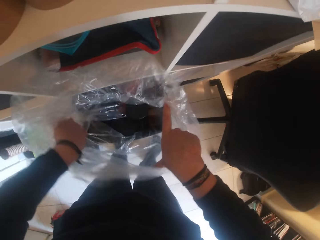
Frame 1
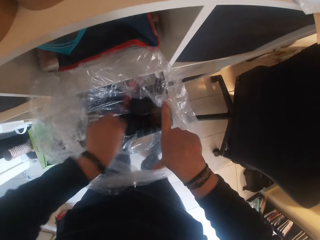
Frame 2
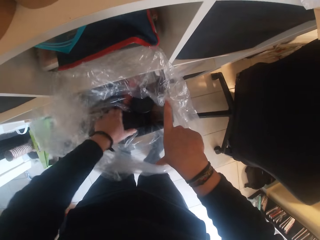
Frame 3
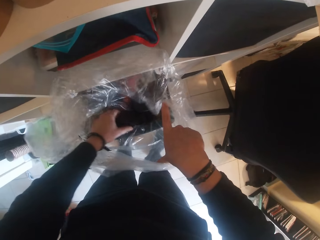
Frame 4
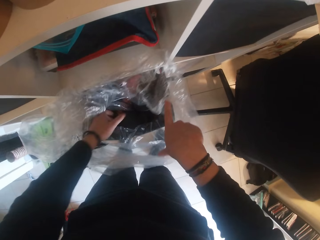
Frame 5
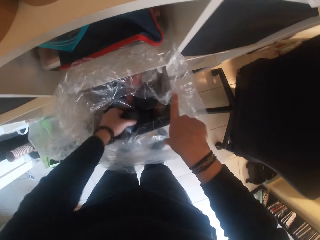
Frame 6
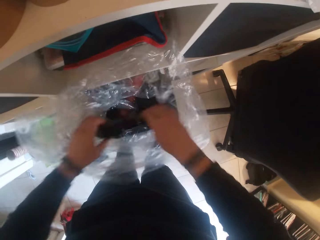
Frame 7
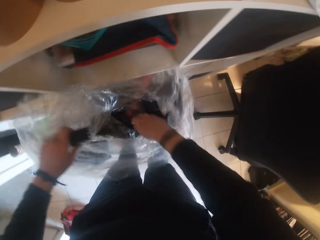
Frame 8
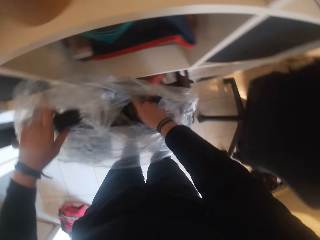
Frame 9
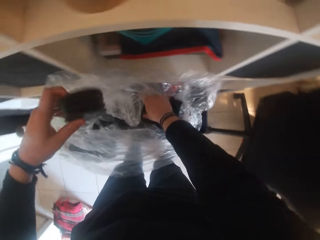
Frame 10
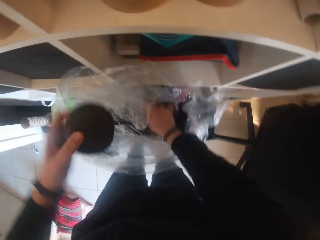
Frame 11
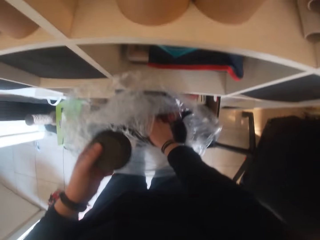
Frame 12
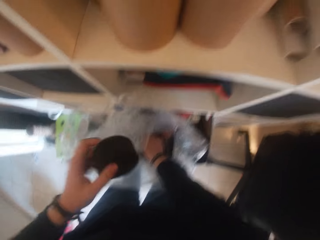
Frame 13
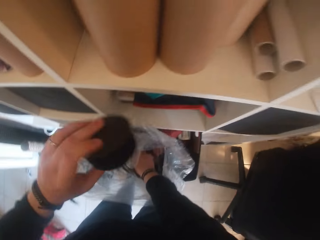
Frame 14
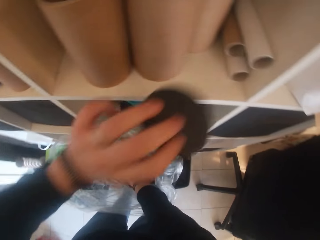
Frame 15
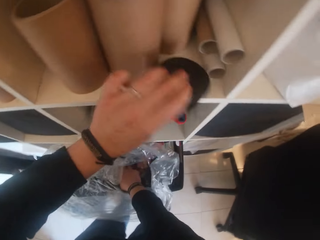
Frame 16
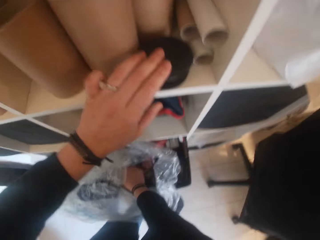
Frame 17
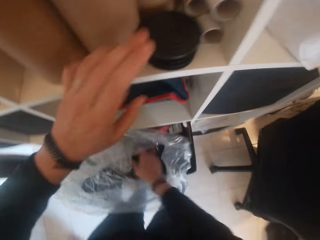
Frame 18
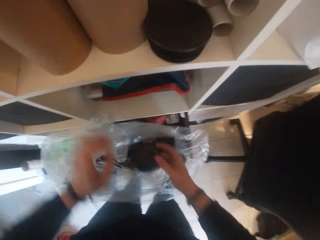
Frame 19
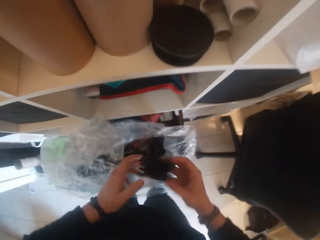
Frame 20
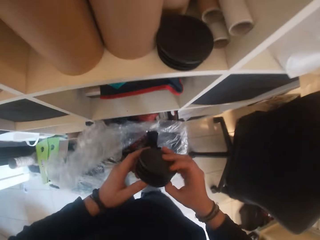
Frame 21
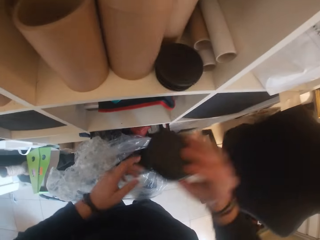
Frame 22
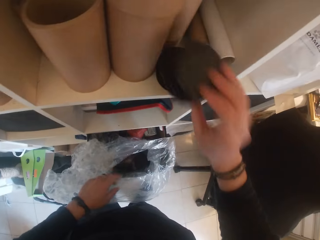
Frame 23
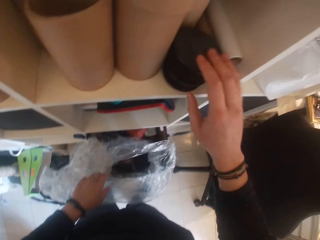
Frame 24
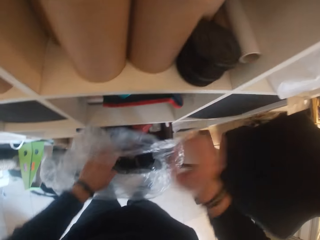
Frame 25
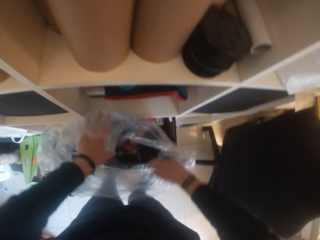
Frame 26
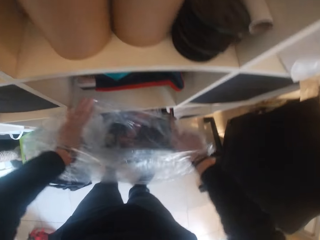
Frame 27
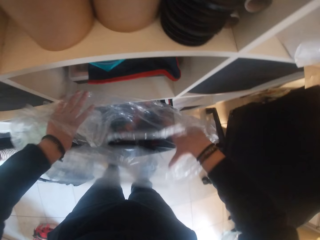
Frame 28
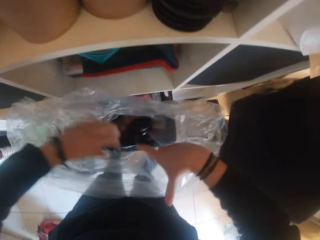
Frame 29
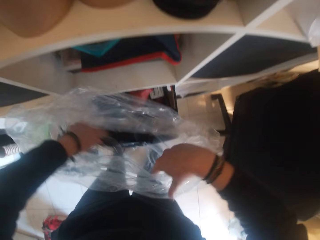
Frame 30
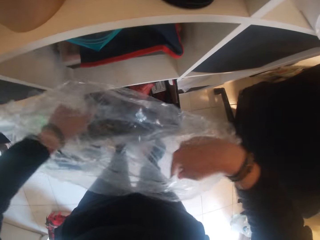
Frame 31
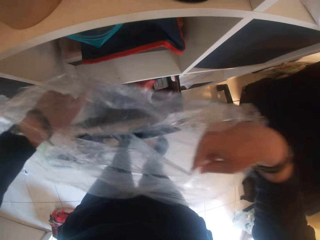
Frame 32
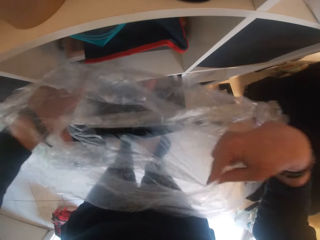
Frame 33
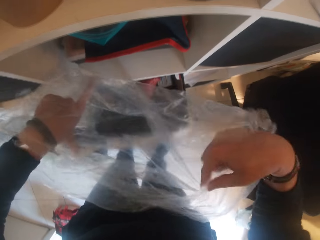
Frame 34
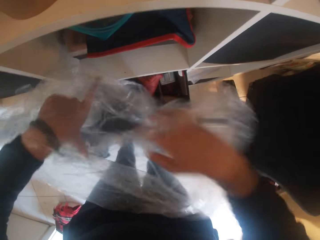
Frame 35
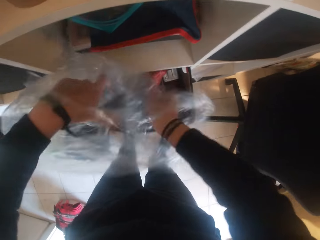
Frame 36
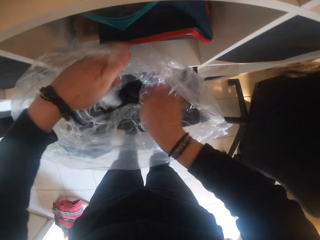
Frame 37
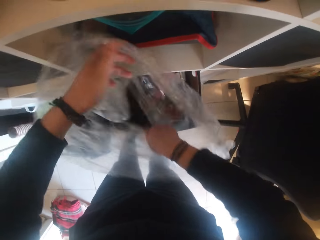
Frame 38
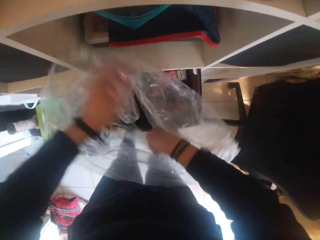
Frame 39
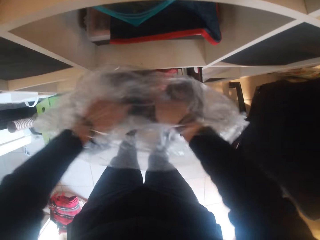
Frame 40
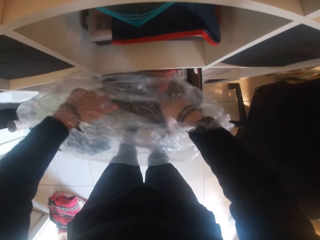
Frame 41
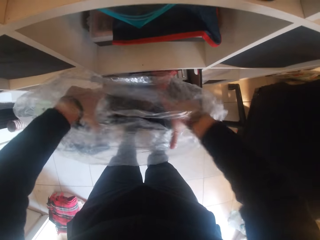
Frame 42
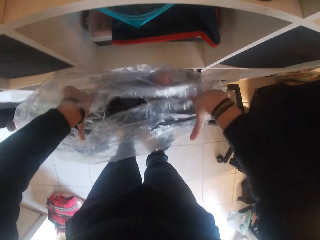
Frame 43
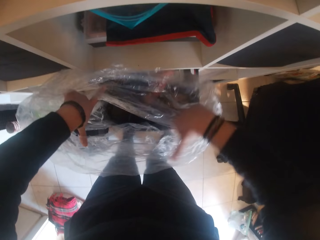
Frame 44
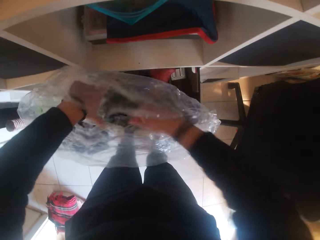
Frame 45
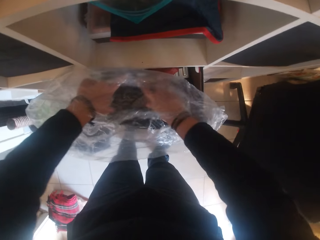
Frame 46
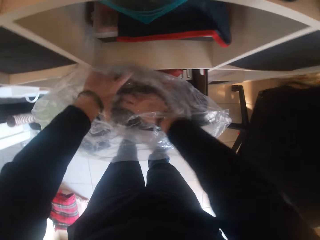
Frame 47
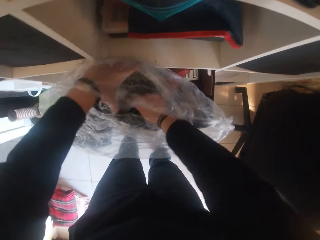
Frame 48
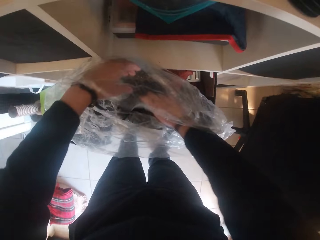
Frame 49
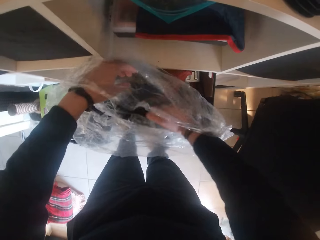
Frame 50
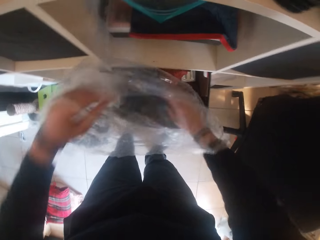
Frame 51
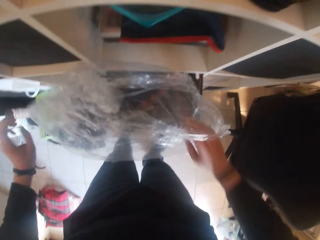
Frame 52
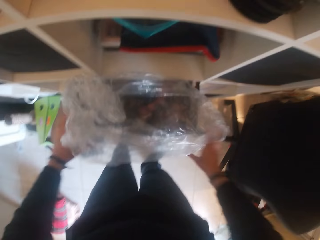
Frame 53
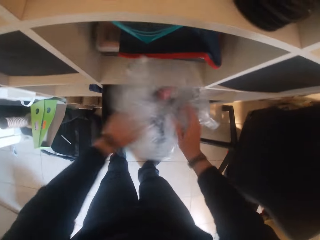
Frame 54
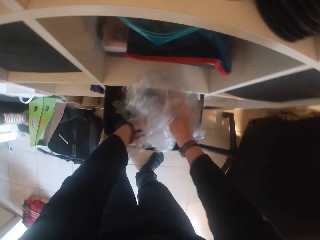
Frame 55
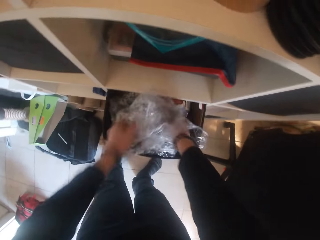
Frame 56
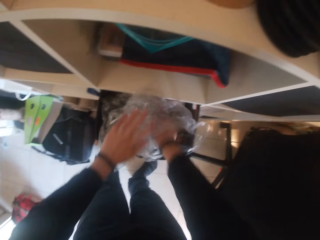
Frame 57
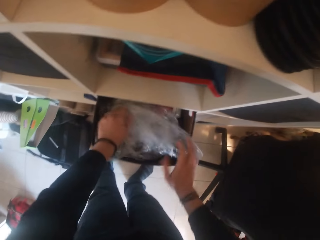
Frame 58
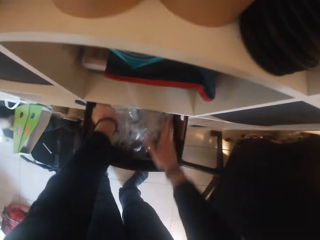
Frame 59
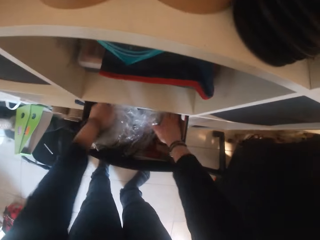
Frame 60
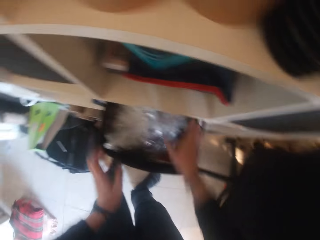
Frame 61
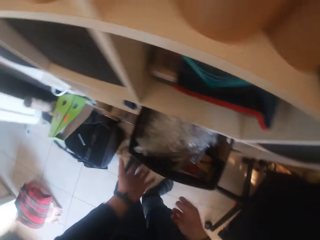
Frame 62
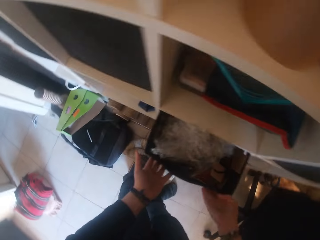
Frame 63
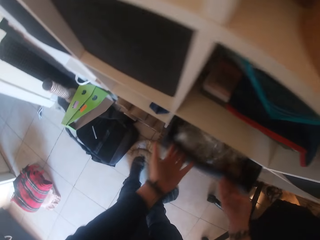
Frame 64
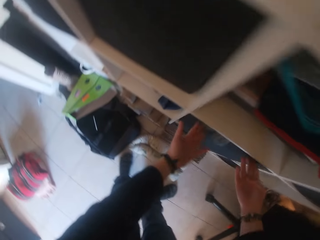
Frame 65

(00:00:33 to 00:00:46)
The camera wearer picks up a rubber cover with his left hand from the polythene bag. He drops the rubber cover on the cupboard with his left hand. He picks up a rubber cover with his right hand from the polythene bag. He holds the rubber cover with both hands. He drops the rubber cover on the cupboard with his right hand. He opens the polythene bag with both hands. He looks at the paper. He folds the paper. He closes the polythene bag with both hands. He pushes the box inside the cupboard with both hands. He closes the drawer.

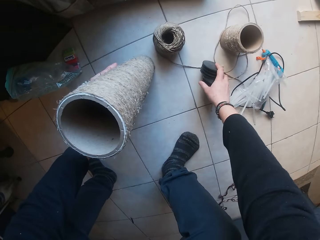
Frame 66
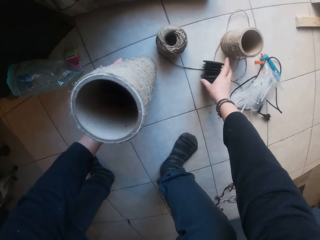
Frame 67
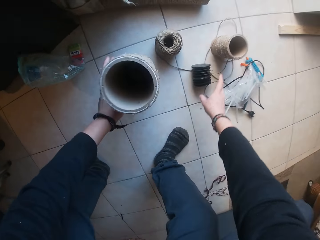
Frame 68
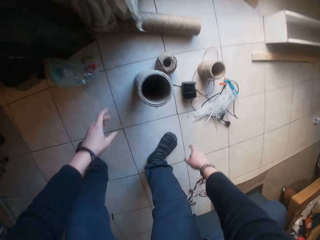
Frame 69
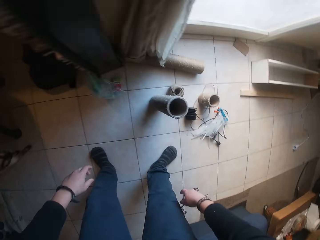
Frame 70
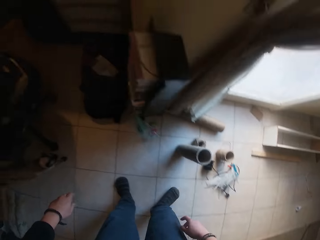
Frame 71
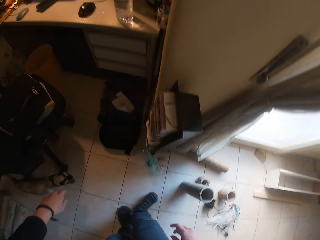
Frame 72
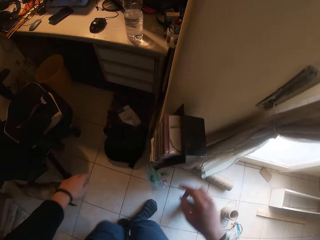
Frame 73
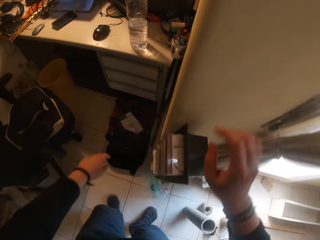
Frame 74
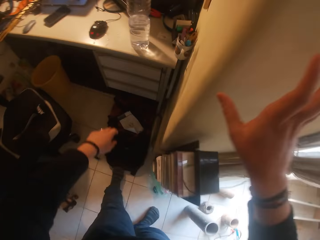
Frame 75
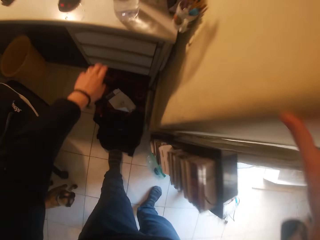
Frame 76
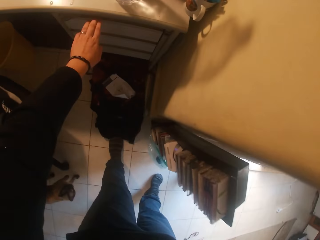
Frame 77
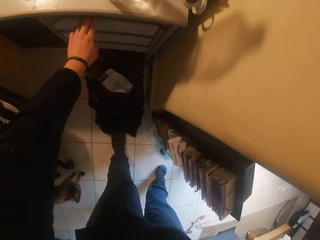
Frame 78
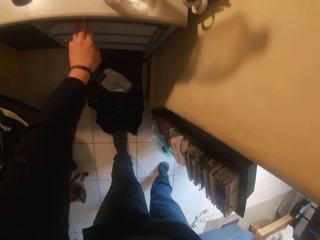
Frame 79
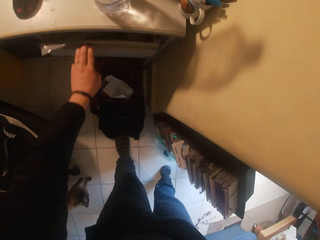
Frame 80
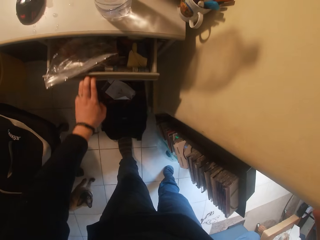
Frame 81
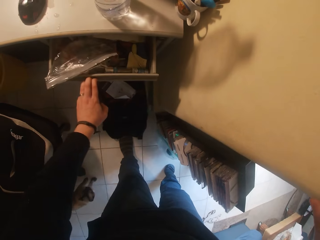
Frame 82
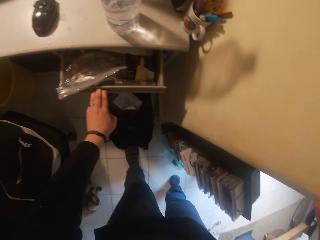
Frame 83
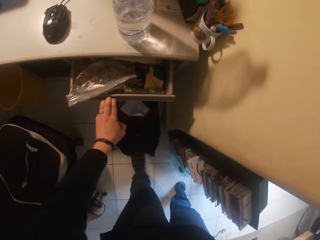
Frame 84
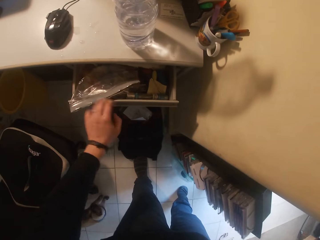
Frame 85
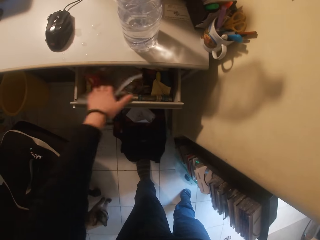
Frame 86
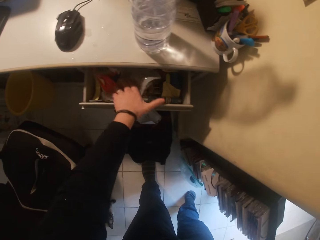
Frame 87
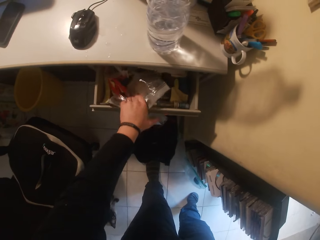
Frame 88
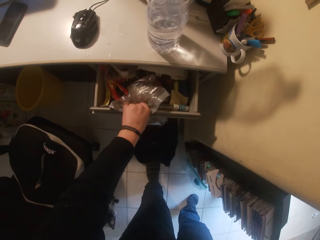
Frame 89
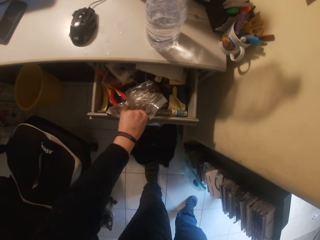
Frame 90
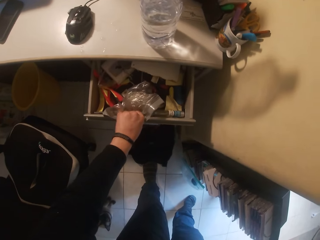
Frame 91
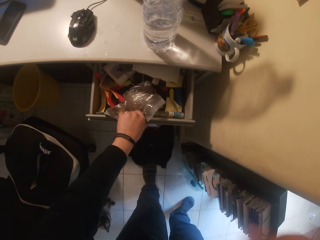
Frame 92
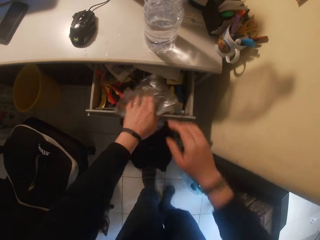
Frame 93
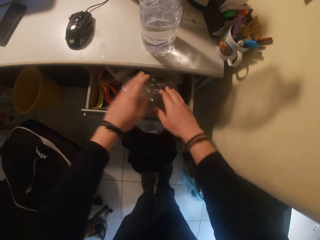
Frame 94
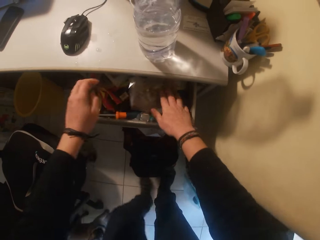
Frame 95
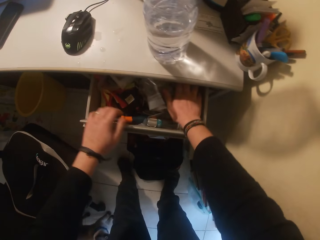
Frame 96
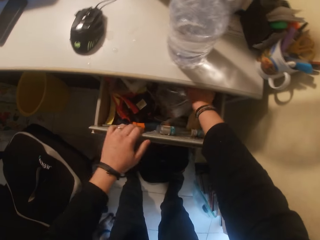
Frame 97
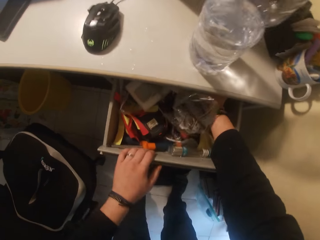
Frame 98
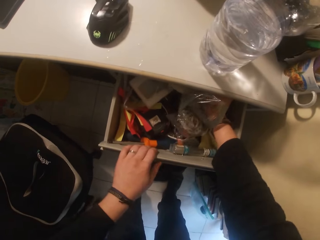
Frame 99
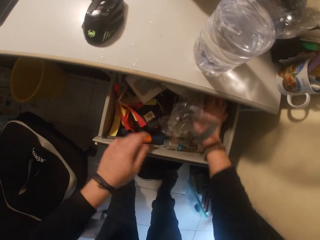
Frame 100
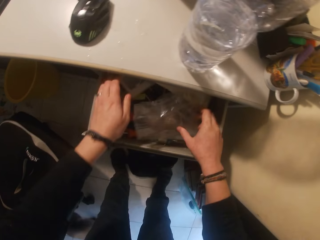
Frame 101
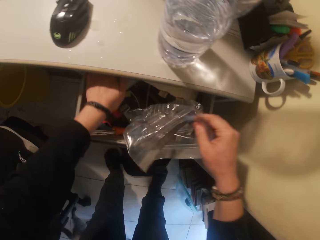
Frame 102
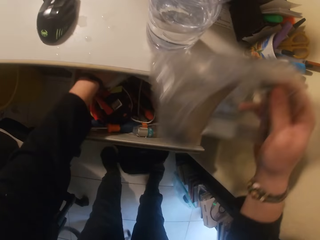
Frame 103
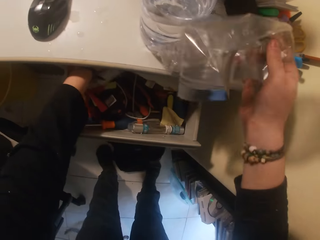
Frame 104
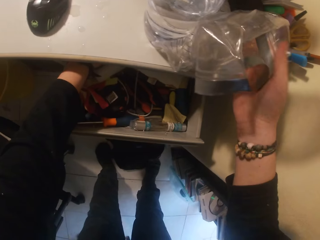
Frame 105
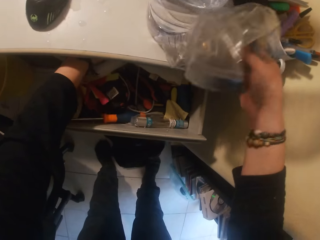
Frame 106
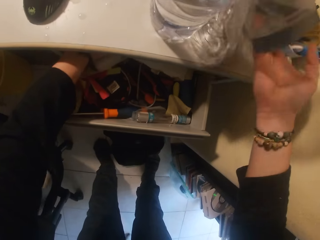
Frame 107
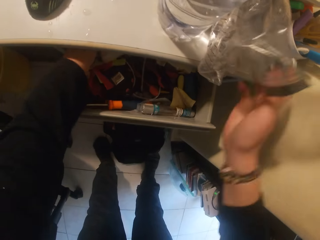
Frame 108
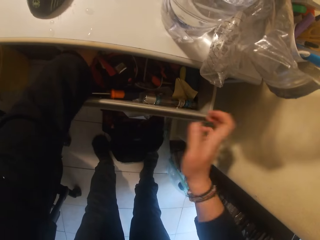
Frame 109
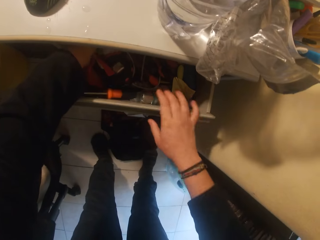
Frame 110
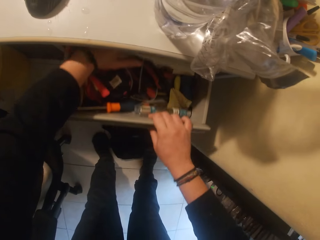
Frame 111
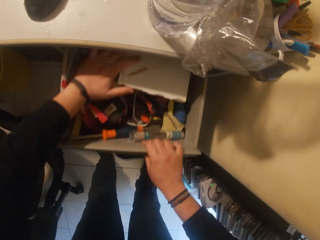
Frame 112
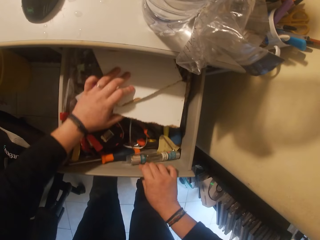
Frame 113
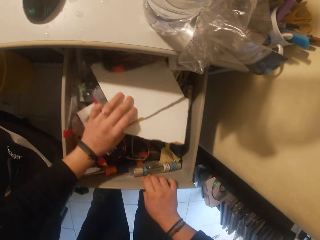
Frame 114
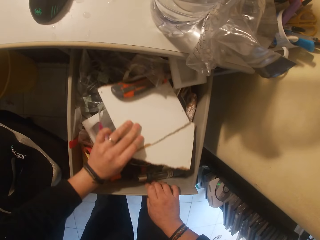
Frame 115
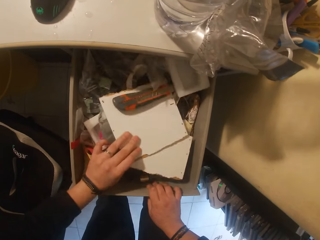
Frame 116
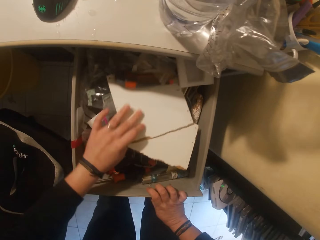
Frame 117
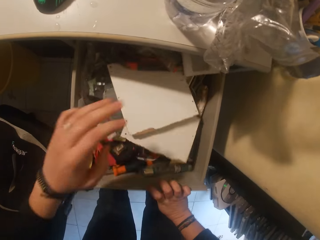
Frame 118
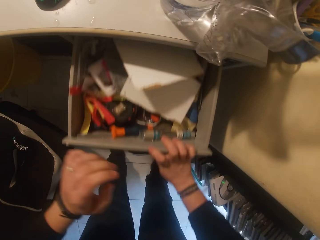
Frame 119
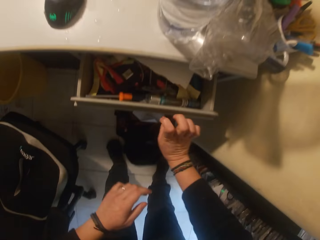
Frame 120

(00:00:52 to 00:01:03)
The camera wearer drops the roller on the floor with his left hand. He drops the rubber cover on the floor with his right hand. He moves. He touches a wall with his right hand. He opens a cabinet drawer with his left hand. He touches a polythene bag inside the cabinet drawer with his left hand. He touches the polythene bag inside the cabinet drawer with his right hand. He looks at the drawer. He picks up the polythene bag inside the cabinet drawer with his right hand. He drops the polythene bag on top of the cabinet drawer with his right hand. He removes paper from the drawer. He opens the cabinet drawer with his right hand. He holds the paper inside the cabinet drawer with his left hand.
